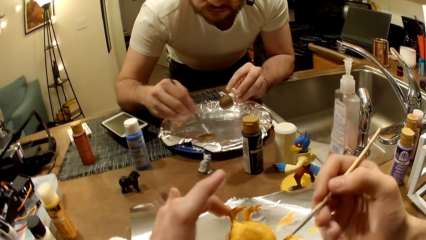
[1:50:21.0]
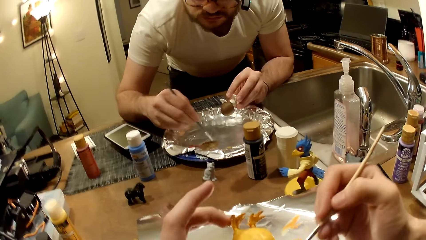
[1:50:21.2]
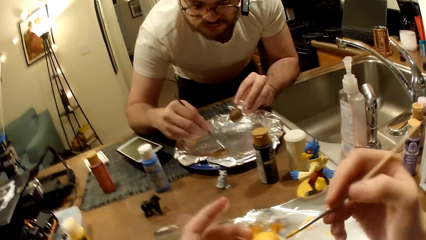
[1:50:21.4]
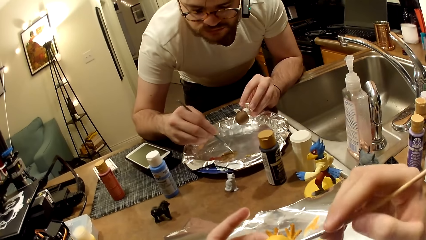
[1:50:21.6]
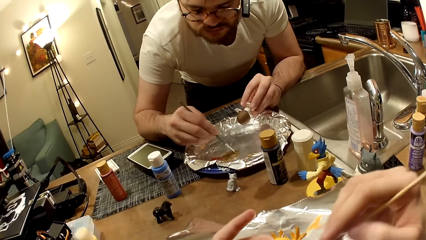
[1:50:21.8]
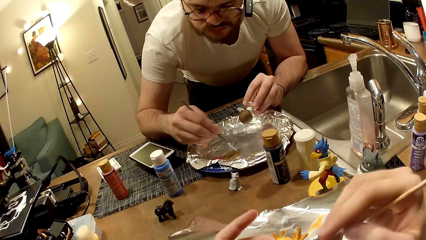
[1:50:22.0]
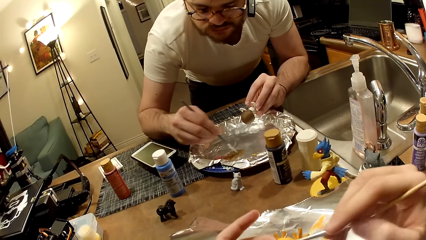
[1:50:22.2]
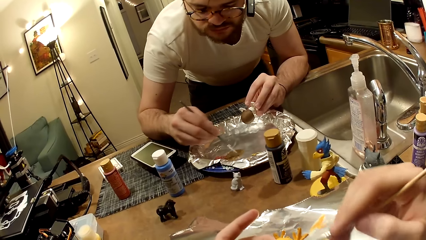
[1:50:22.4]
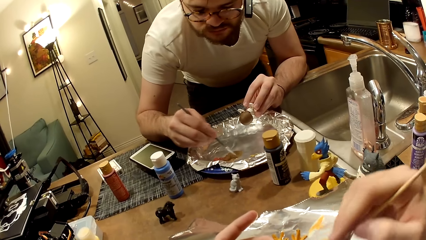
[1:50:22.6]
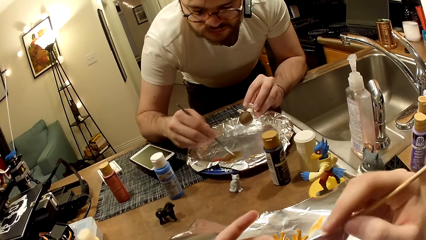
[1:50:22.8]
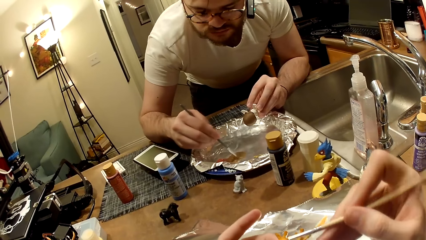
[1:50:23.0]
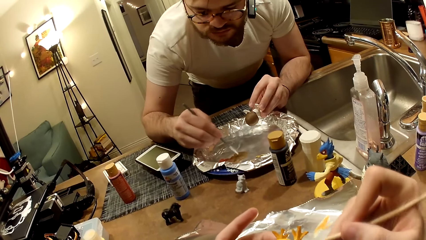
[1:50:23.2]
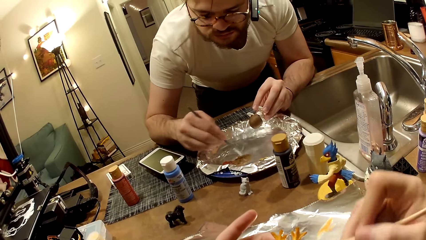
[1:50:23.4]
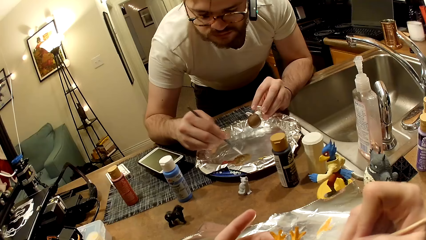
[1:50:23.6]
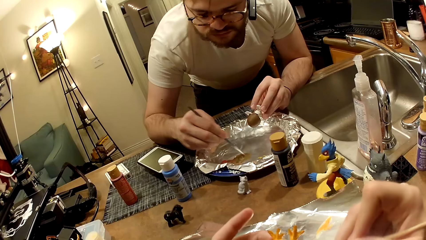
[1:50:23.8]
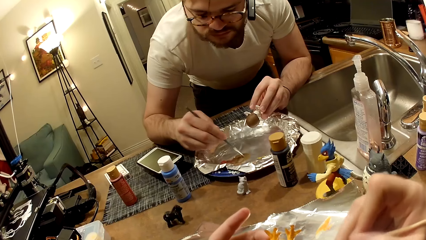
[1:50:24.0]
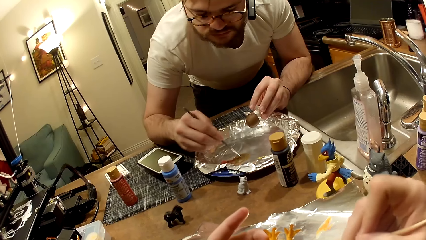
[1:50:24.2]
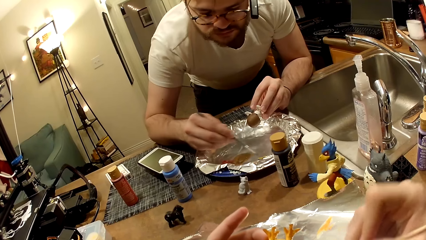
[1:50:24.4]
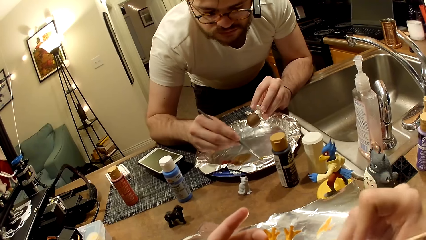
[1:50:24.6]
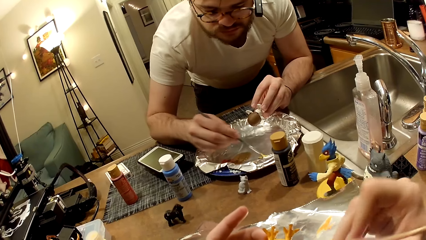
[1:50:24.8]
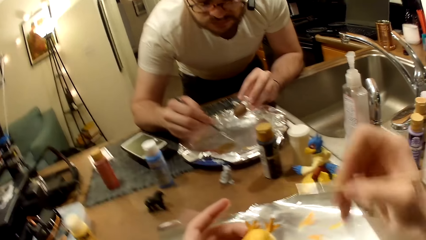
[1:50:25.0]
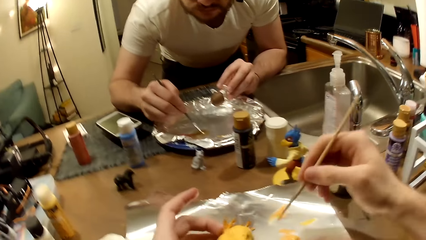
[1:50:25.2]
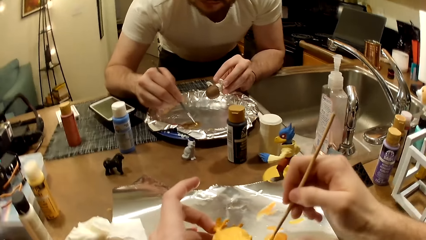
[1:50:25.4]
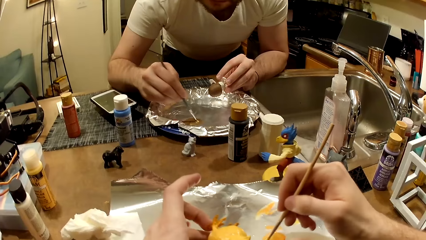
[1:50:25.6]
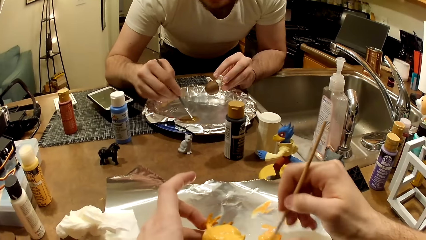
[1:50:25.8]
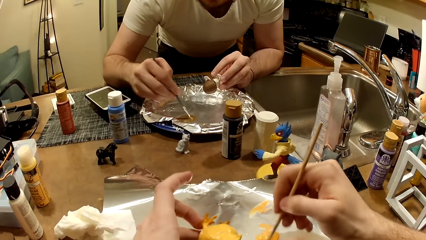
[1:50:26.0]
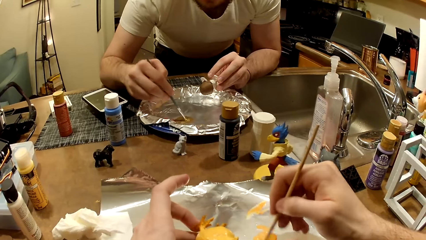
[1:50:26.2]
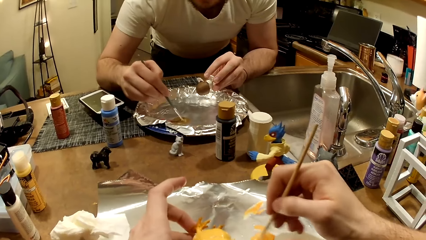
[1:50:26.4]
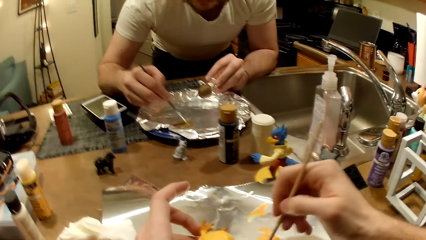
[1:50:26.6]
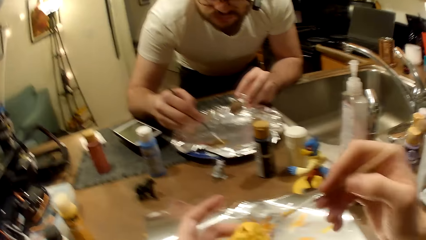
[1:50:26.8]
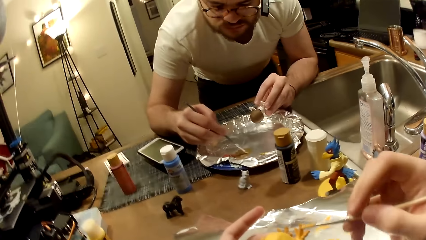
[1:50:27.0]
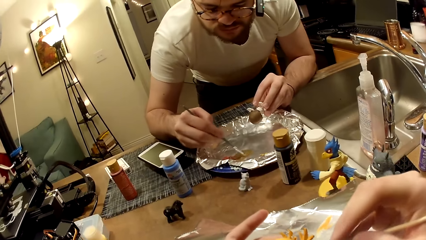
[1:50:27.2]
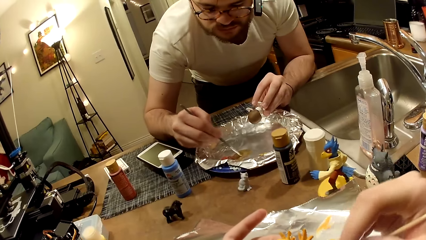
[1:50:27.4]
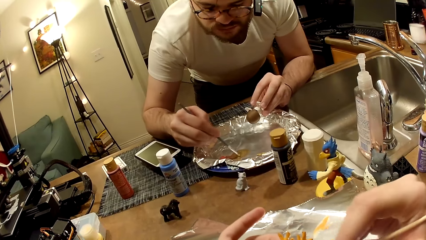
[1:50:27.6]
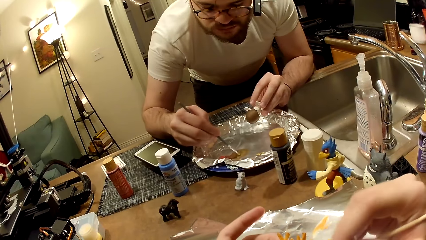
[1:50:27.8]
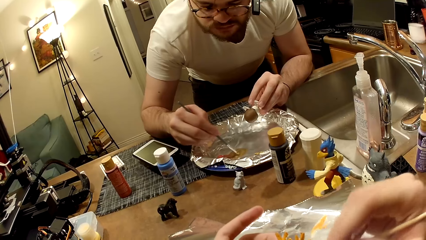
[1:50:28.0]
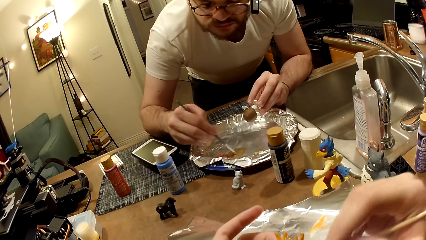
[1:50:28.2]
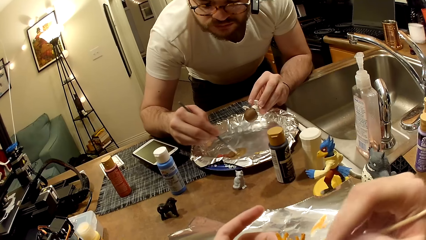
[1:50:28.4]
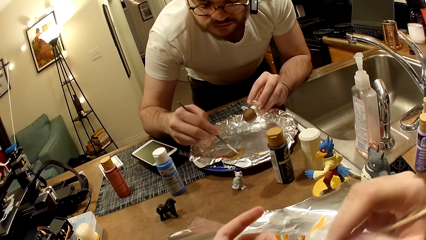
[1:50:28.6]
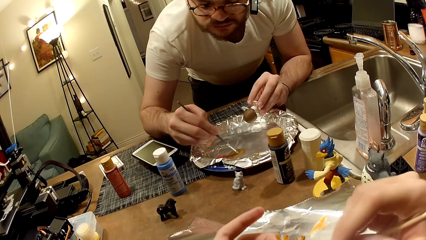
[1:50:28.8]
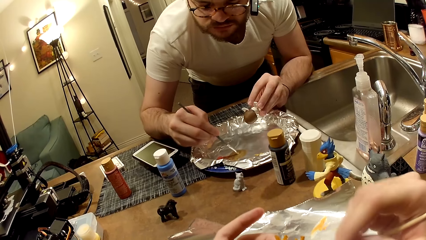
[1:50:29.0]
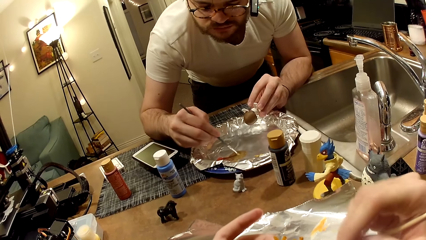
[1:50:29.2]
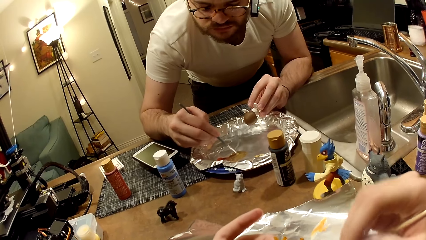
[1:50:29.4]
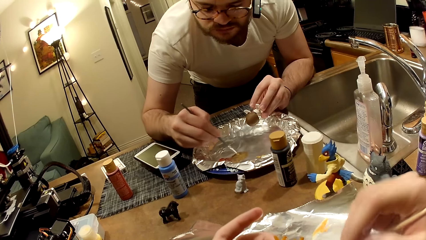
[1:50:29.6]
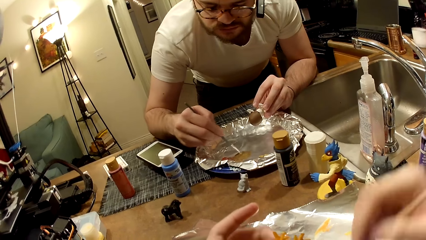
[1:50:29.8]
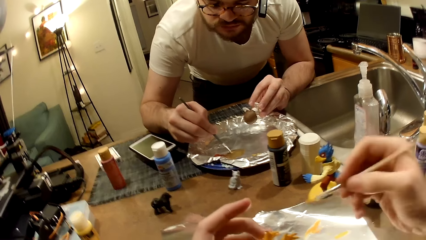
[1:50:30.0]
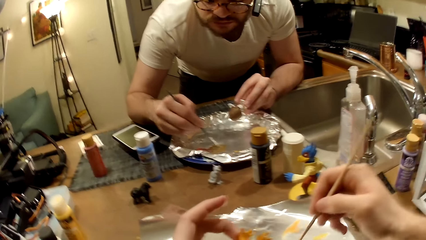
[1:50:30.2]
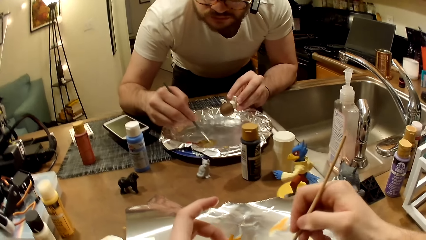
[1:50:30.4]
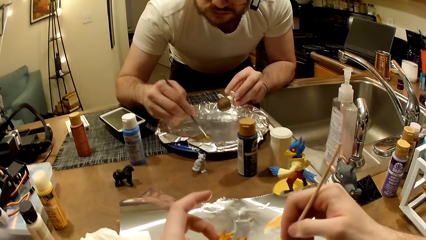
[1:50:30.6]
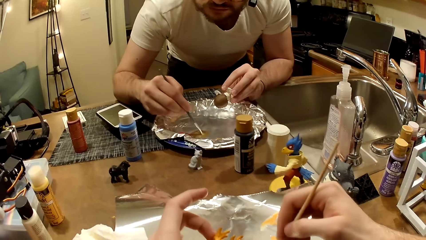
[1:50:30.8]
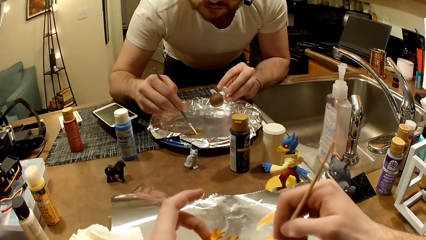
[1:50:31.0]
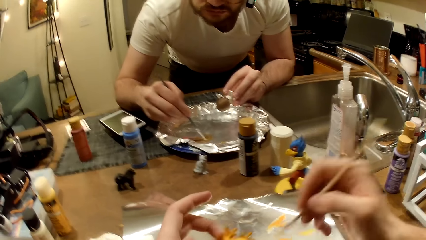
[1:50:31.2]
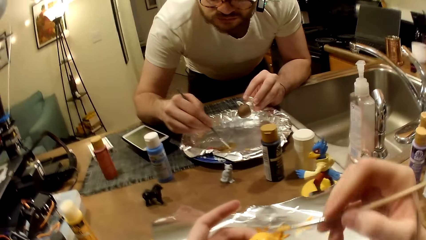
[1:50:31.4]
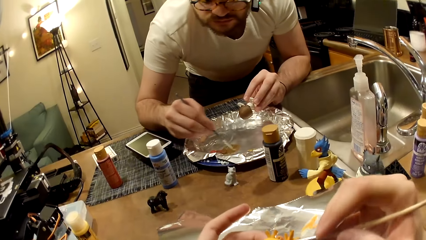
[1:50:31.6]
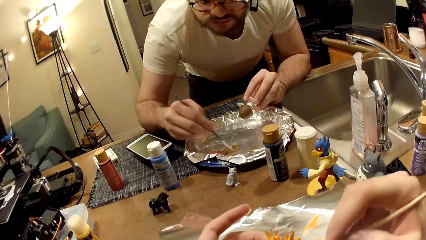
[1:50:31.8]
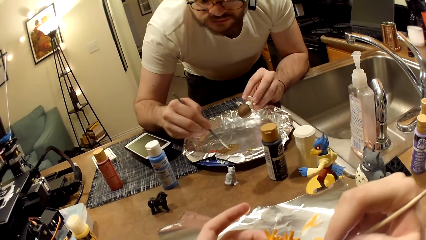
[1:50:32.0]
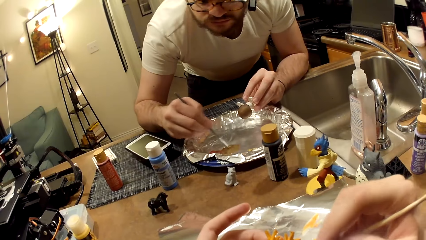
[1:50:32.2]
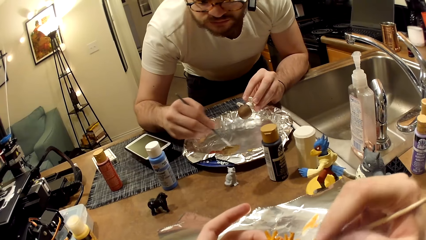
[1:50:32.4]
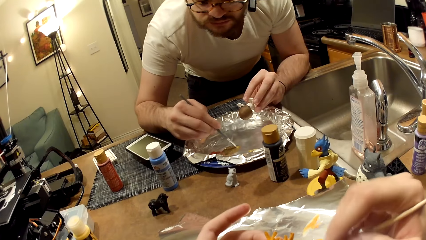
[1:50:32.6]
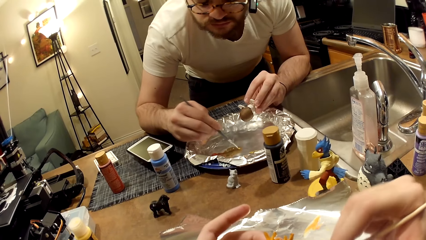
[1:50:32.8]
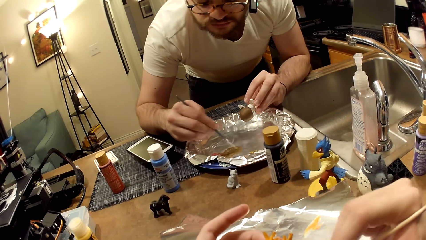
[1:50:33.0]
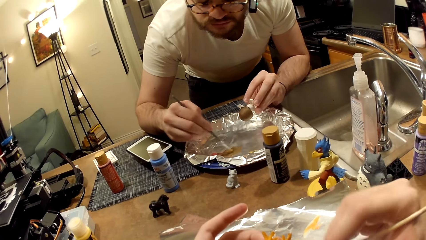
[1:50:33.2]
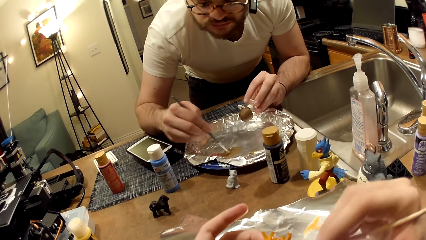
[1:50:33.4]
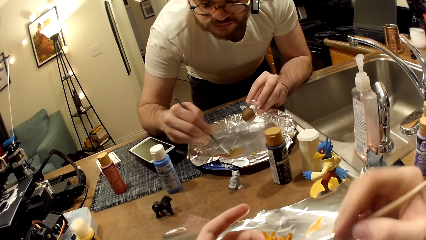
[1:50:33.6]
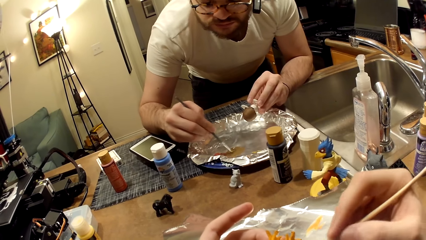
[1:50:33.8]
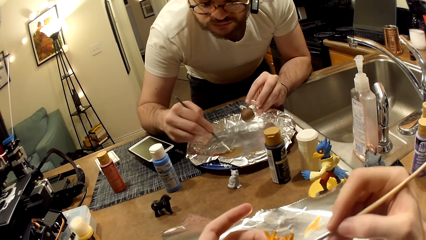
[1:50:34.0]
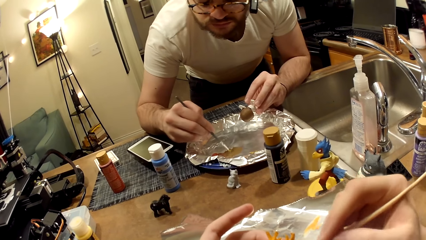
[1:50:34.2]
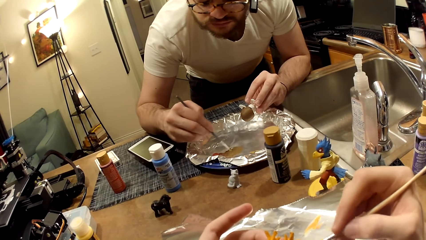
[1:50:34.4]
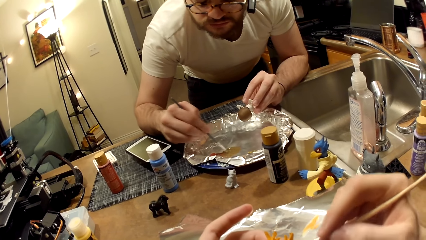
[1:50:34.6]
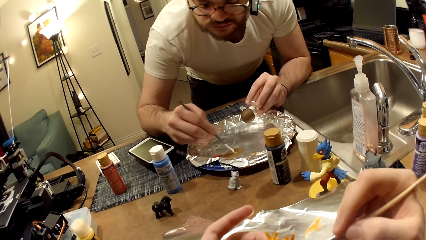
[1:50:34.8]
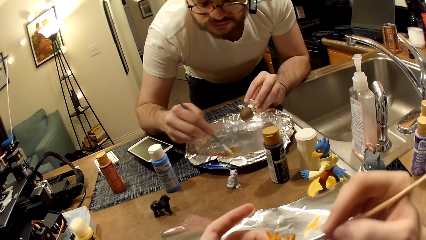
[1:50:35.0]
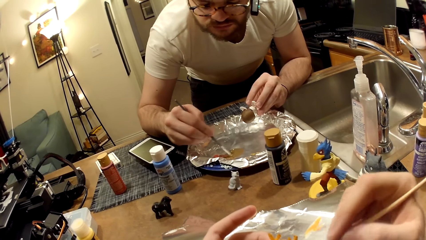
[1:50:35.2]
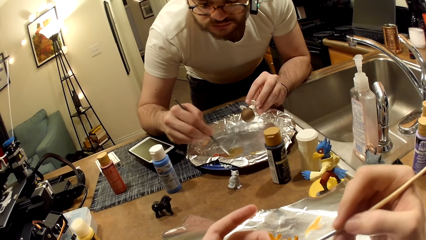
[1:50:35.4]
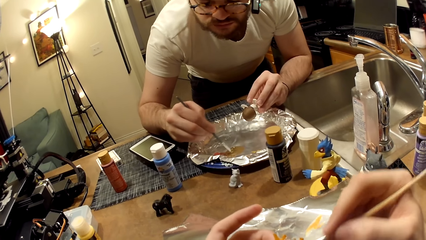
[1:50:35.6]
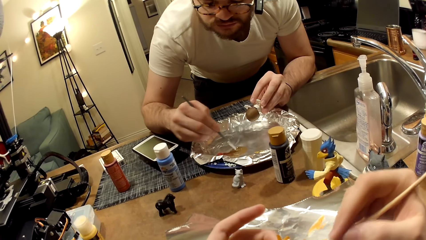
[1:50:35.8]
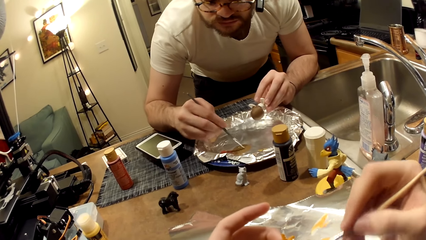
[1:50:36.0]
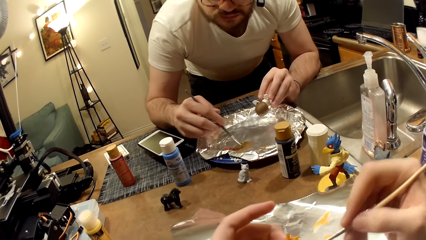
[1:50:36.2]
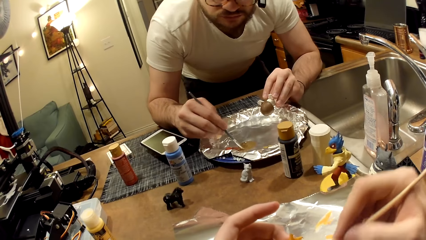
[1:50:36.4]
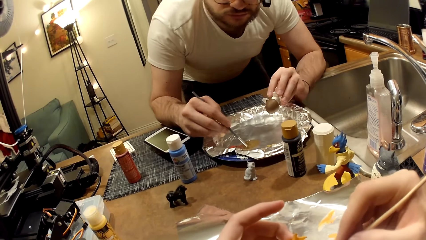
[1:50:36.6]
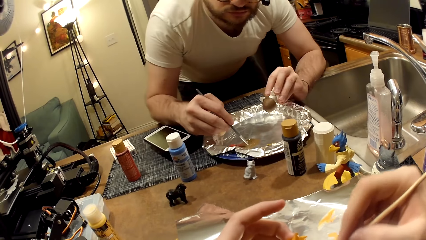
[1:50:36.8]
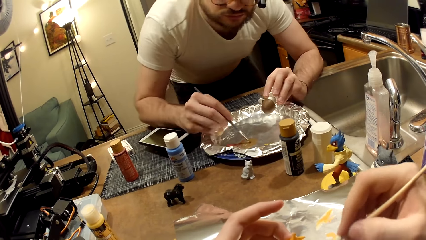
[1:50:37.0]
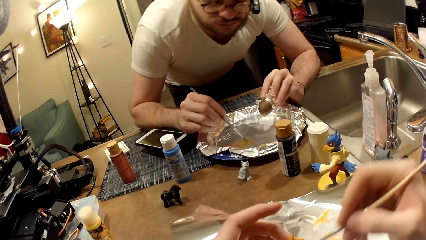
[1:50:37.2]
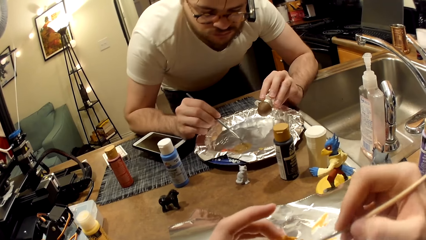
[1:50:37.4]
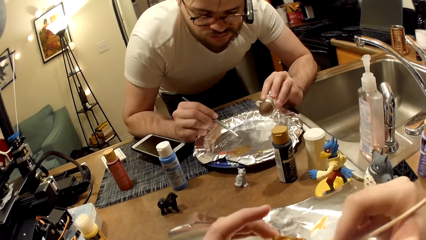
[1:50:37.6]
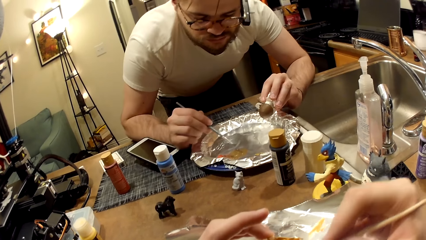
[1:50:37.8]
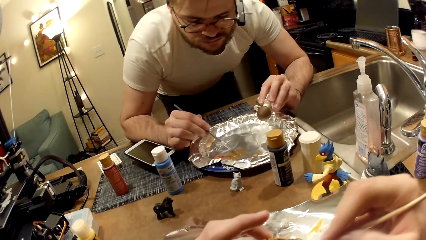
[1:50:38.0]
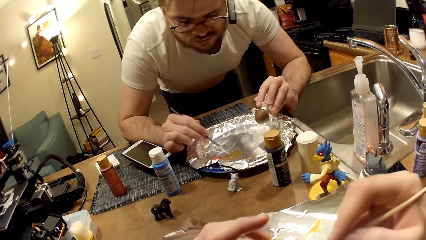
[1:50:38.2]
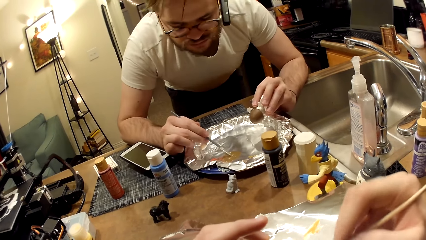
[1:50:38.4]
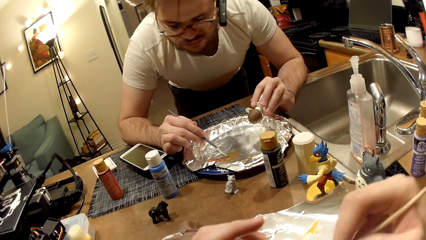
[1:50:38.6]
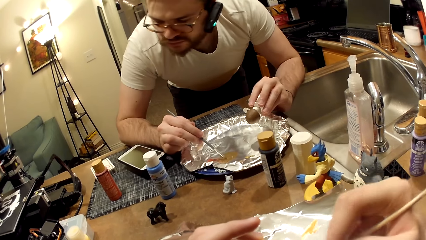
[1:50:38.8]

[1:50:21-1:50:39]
The camera wearer mixes the paint. He takes paint from the foil paper with the paintbrush in his right hand. He paints the action figure in his left hand with the paintbrush. He takes paint from the foil paper with the paintbrush in his right hand again. He mixes the paint again. He paints the action figure in his left hand with the paintbrush again.
